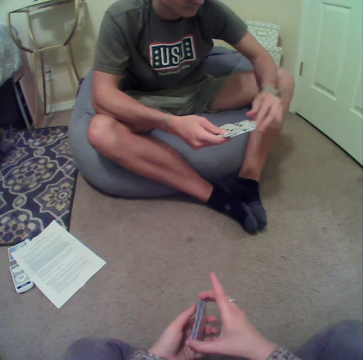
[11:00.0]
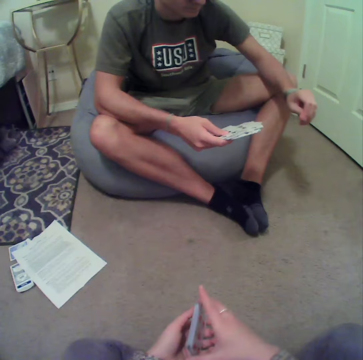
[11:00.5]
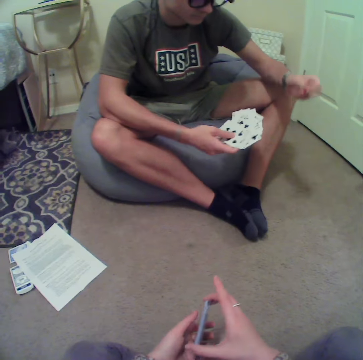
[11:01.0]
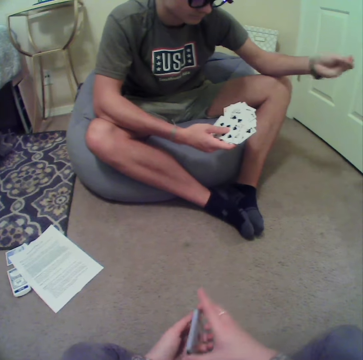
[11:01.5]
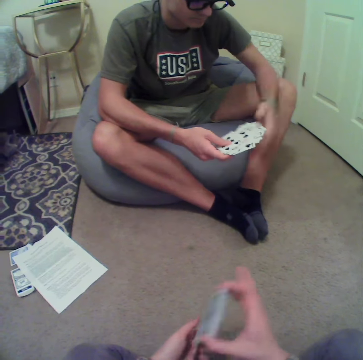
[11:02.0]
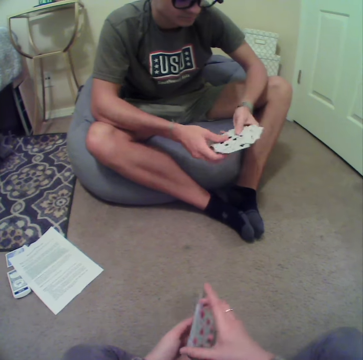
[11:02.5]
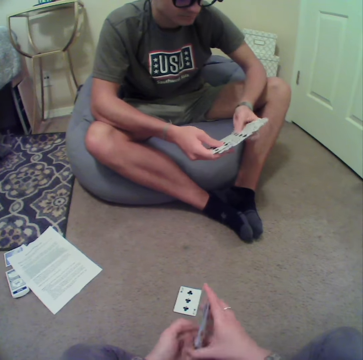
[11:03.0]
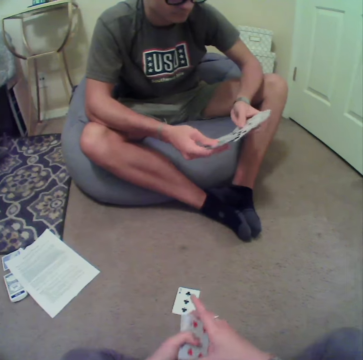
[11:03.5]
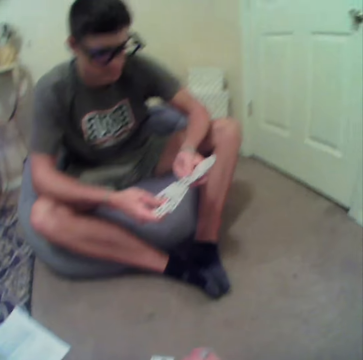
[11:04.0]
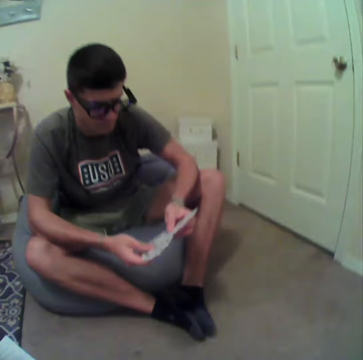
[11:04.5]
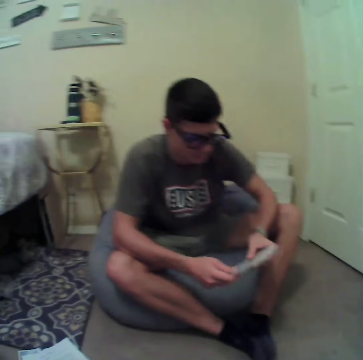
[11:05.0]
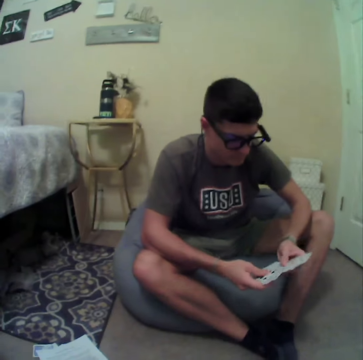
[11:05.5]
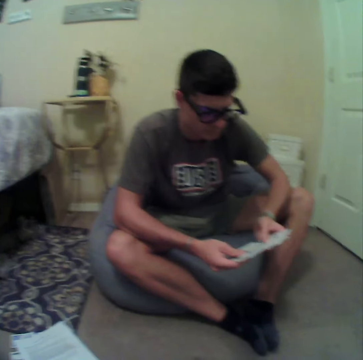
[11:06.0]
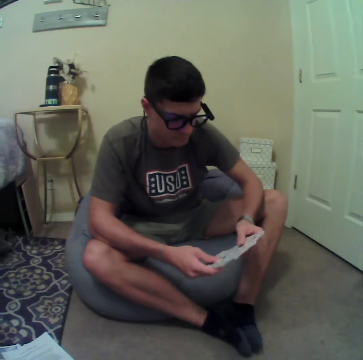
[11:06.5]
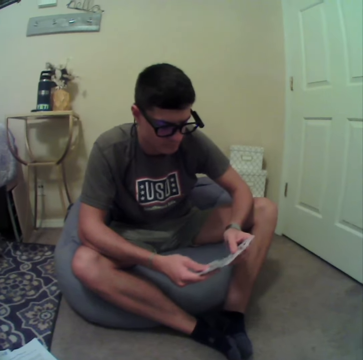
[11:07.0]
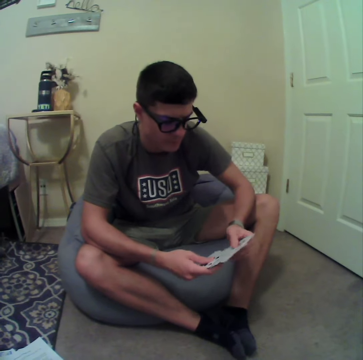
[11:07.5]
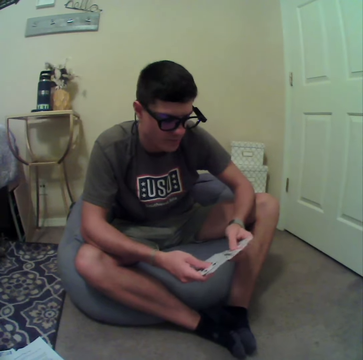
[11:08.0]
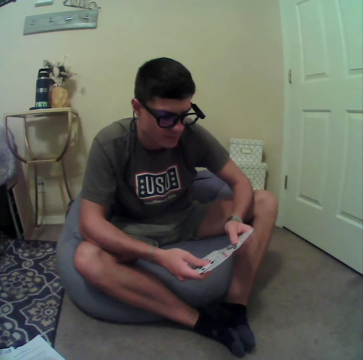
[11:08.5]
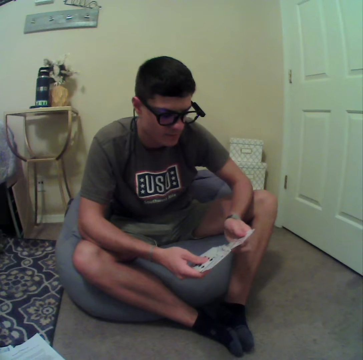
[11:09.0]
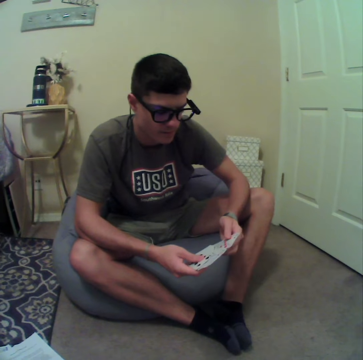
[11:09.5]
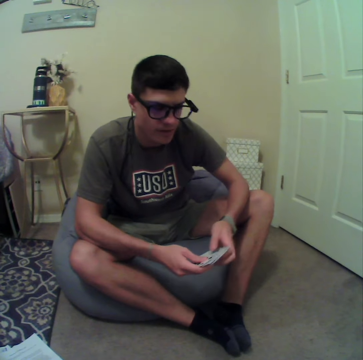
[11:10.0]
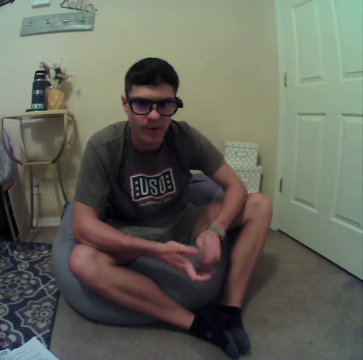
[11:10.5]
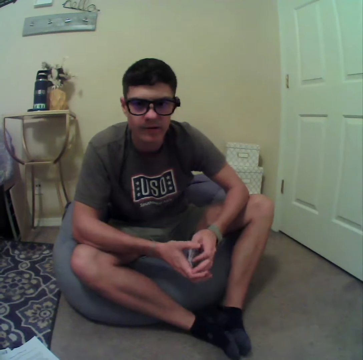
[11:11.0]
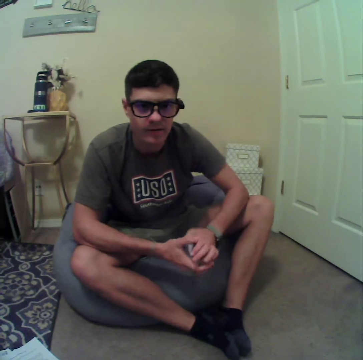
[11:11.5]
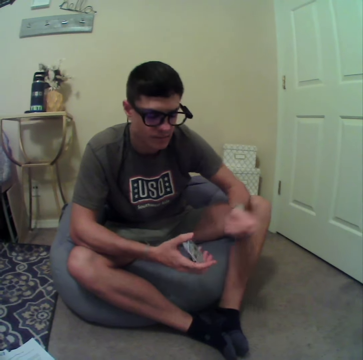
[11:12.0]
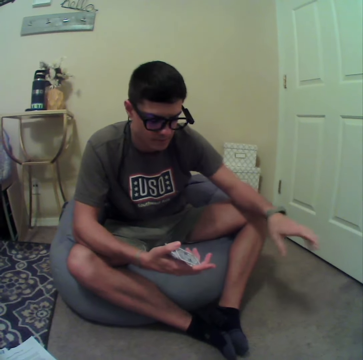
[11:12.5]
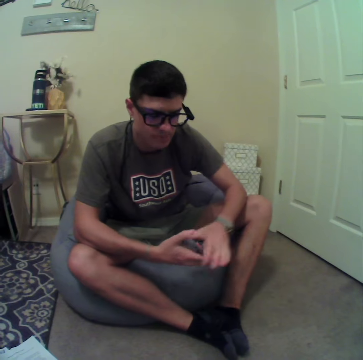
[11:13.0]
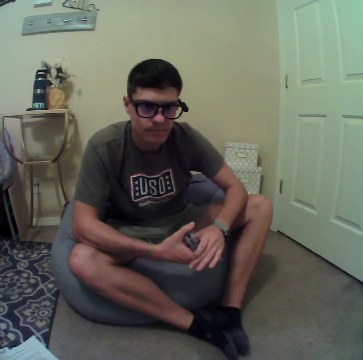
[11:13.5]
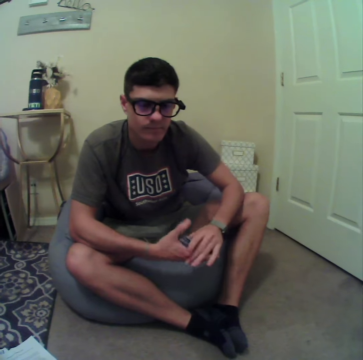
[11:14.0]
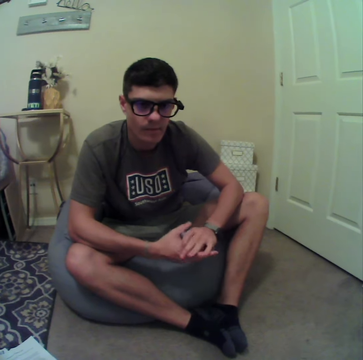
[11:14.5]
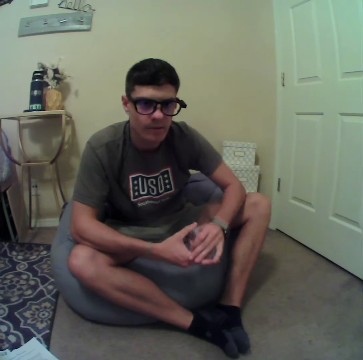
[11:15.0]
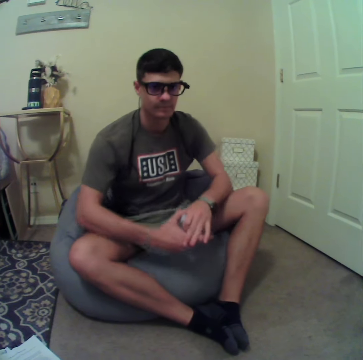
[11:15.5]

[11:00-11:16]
The camera wearer talks to a person.

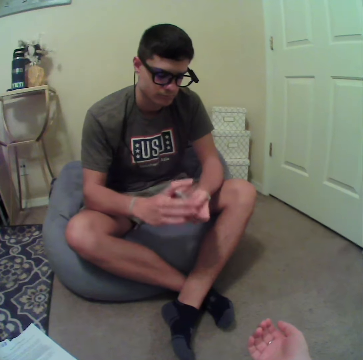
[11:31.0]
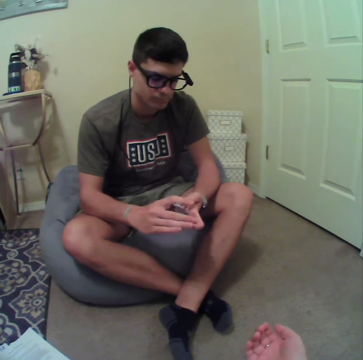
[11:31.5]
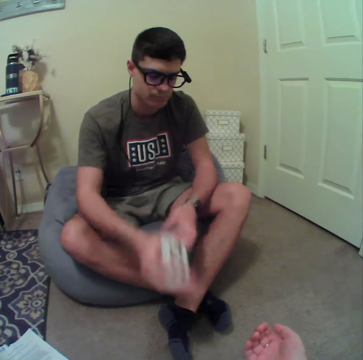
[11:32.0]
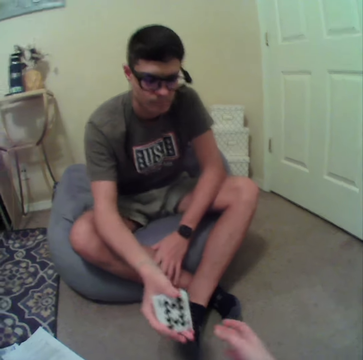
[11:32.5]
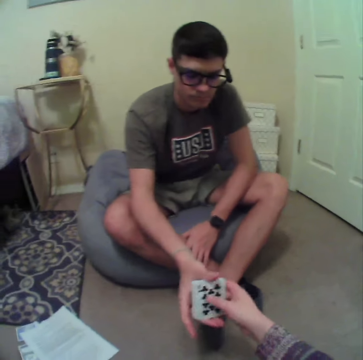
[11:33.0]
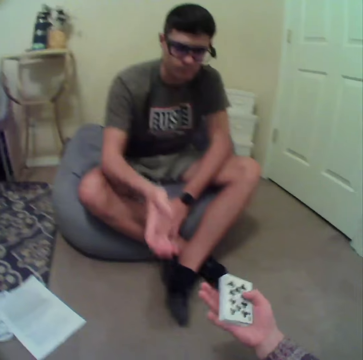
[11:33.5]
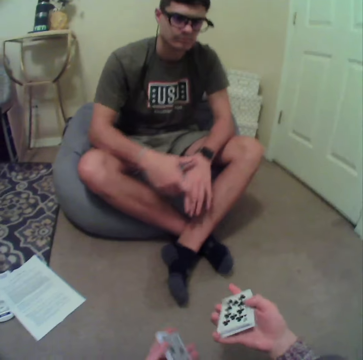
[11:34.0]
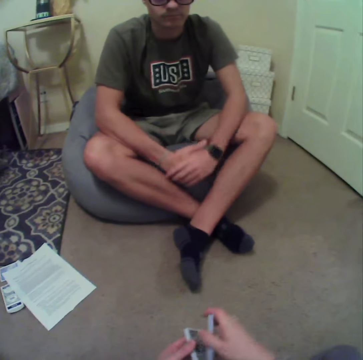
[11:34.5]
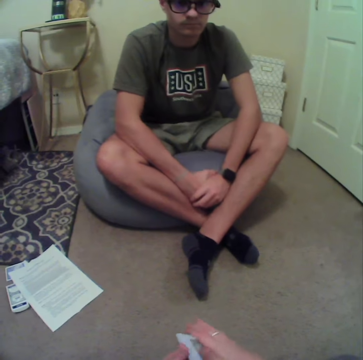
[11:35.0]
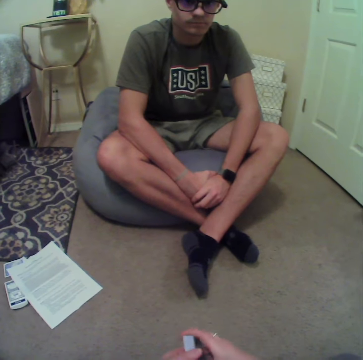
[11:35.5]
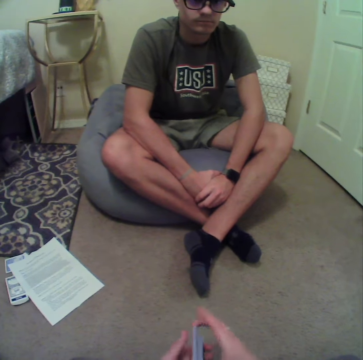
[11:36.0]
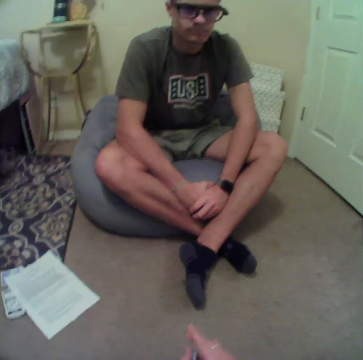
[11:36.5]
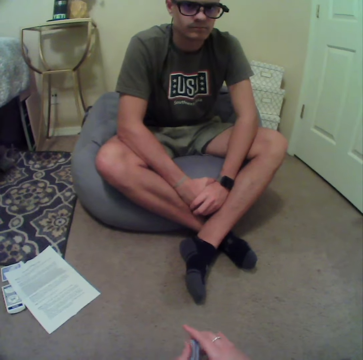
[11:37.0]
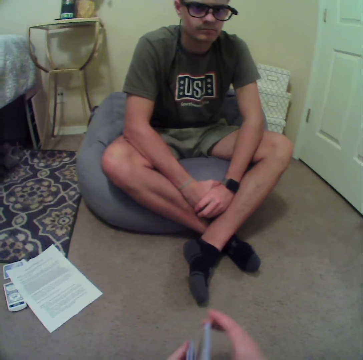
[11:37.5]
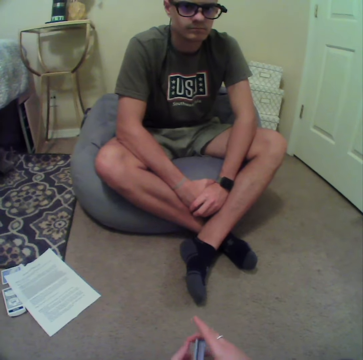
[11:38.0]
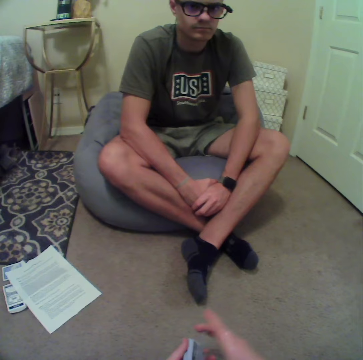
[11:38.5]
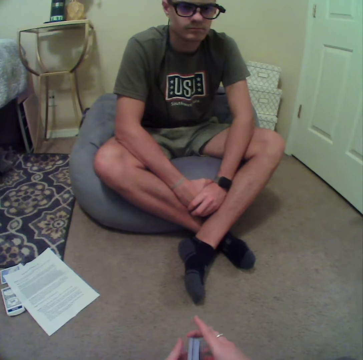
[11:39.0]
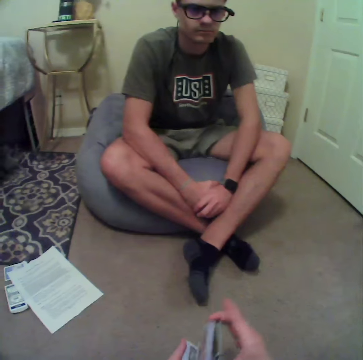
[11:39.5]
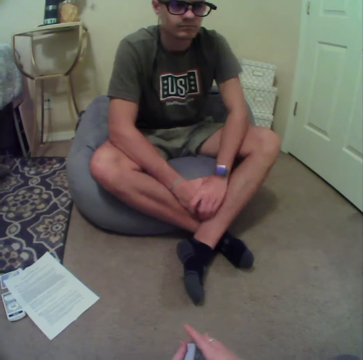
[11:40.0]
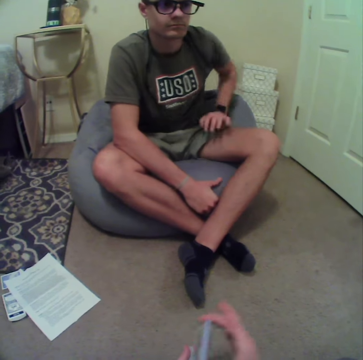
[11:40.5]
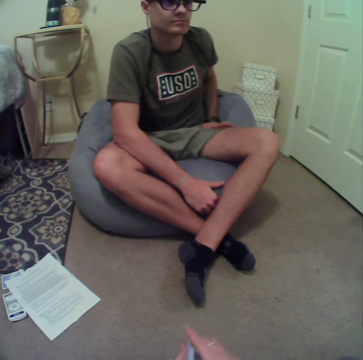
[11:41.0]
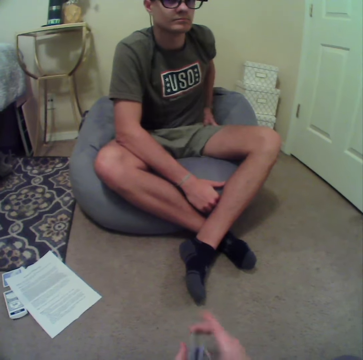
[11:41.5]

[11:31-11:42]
The camera wearer takes the cards from a person. They reshuffle the cards. They align the cards at hand.

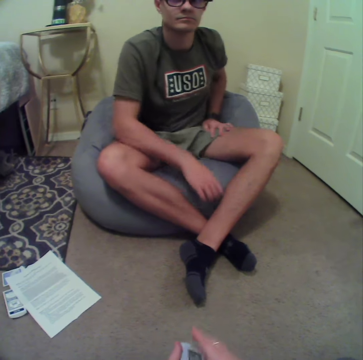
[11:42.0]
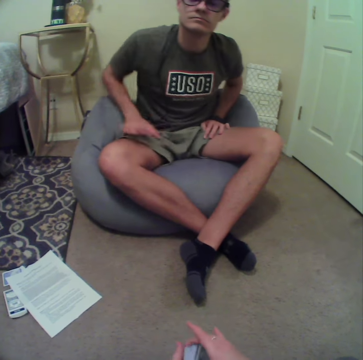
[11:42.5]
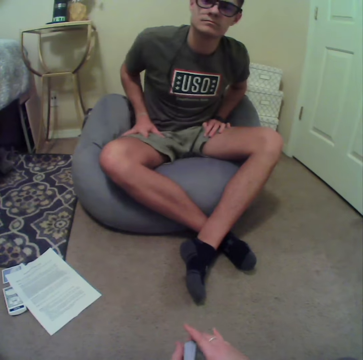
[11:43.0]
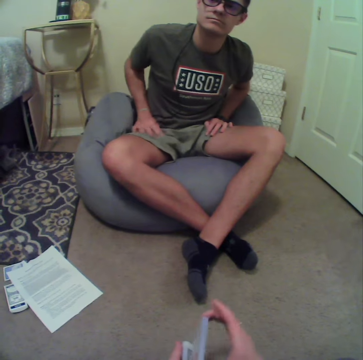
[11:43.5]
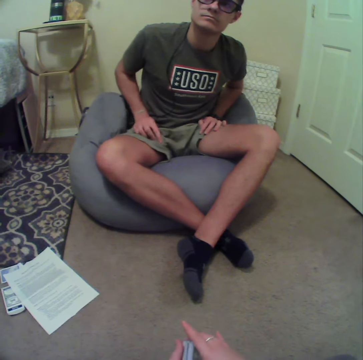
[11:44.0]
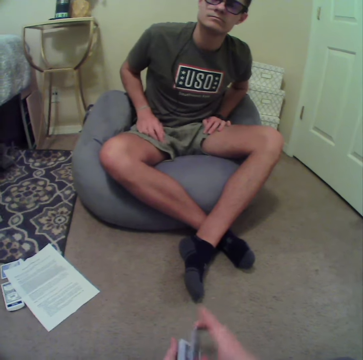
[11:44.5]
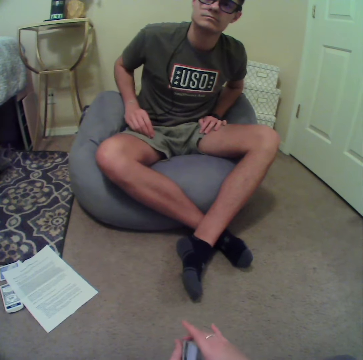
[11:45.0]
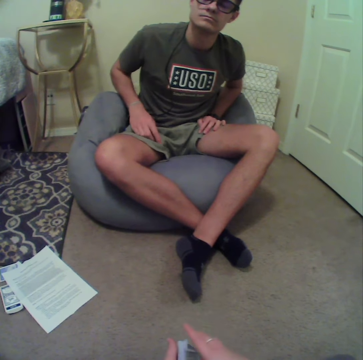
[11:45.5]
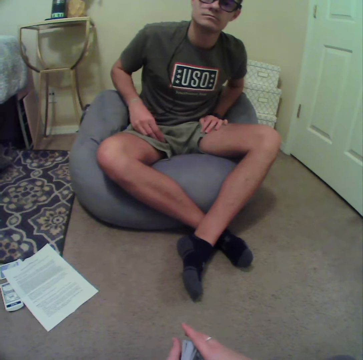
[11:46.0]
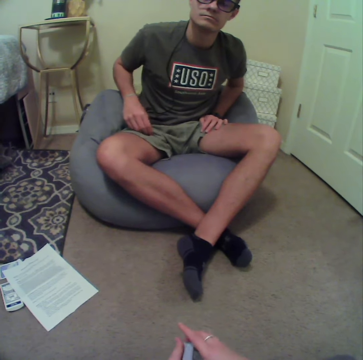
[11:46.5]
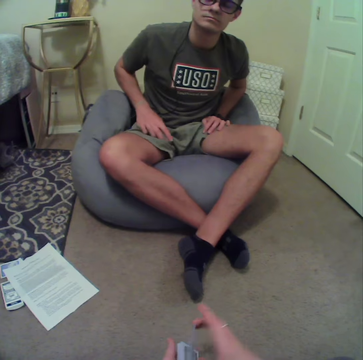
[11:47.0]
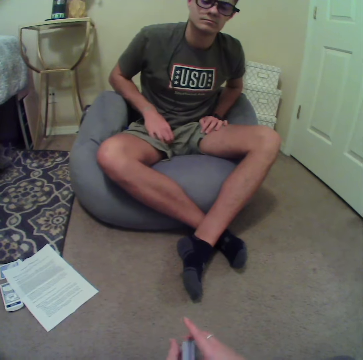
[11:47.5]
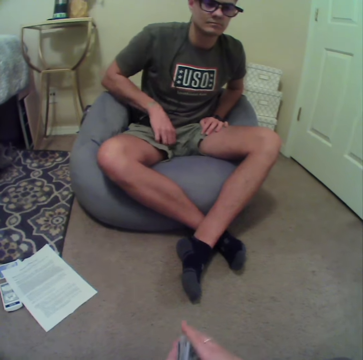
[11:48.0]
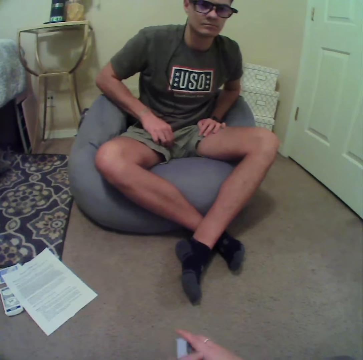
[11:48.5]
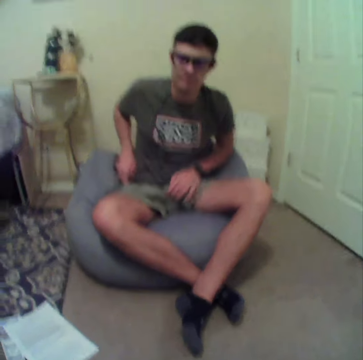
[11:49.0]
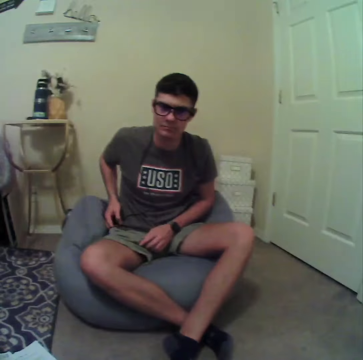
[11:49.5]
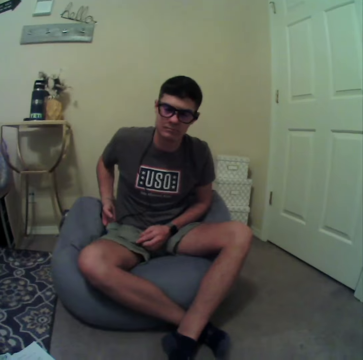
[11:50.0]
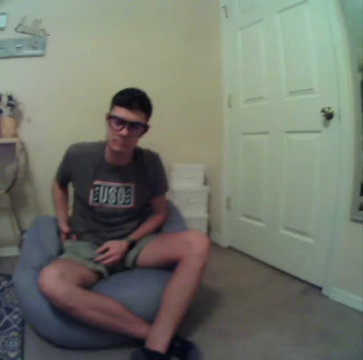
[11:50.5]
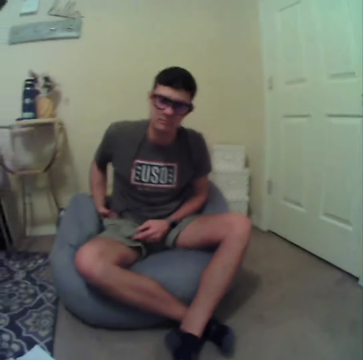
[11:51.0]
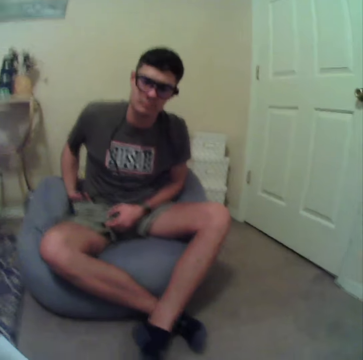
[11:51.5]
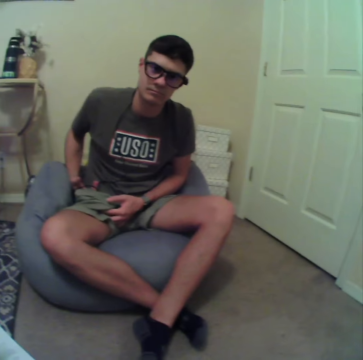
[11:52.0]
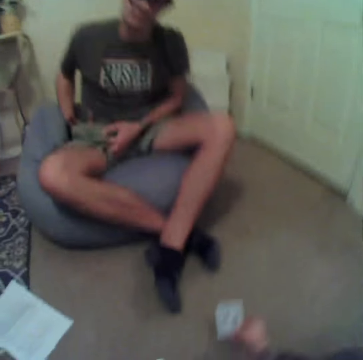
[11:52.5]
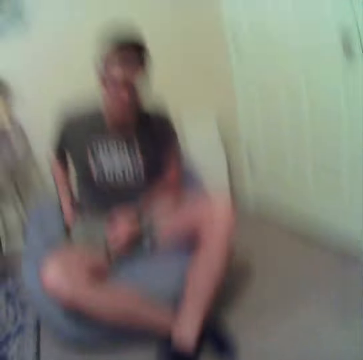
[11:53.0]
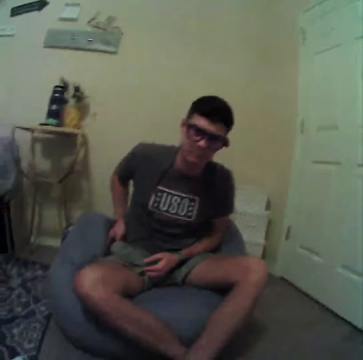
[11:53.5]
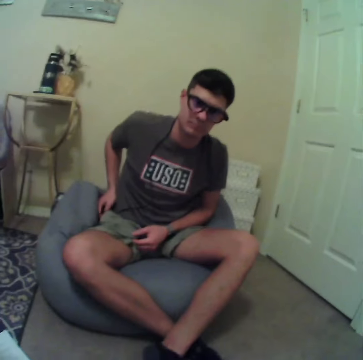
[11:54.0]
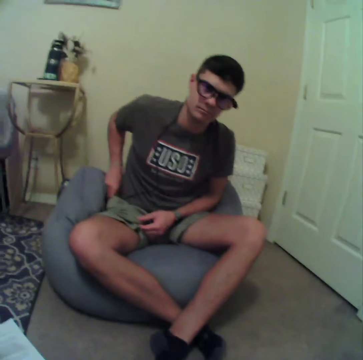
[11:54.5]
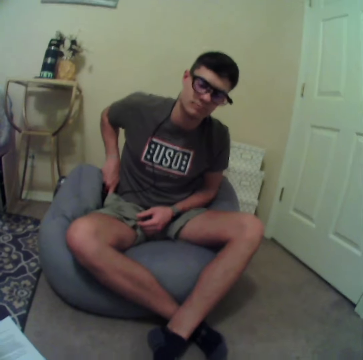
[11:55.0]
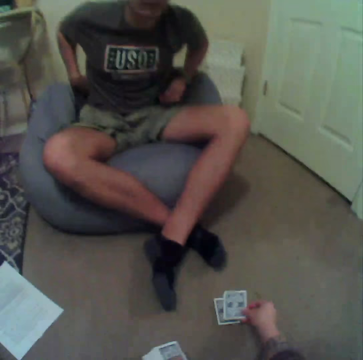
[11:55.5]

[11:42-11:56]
A man touches the pockets. The camera wearer looks around, puts cards down and looks around.
